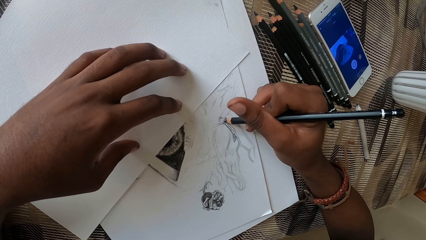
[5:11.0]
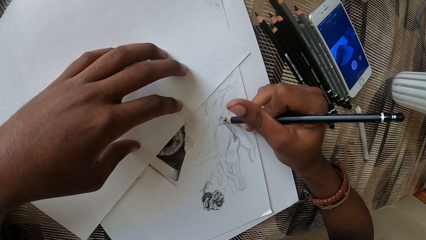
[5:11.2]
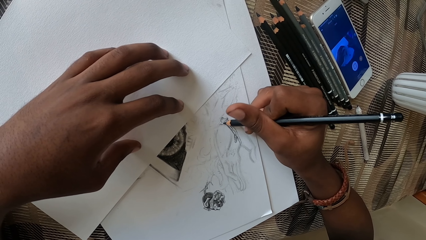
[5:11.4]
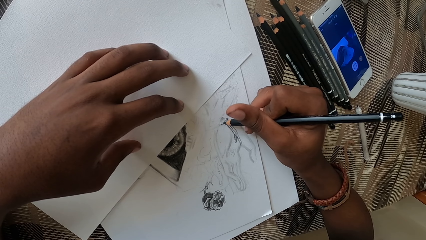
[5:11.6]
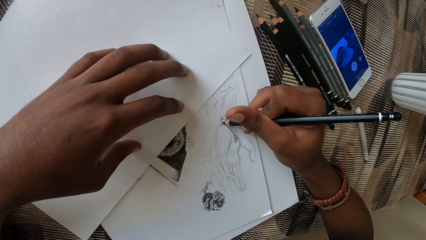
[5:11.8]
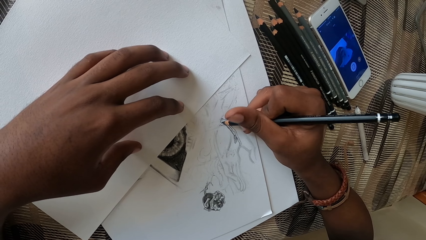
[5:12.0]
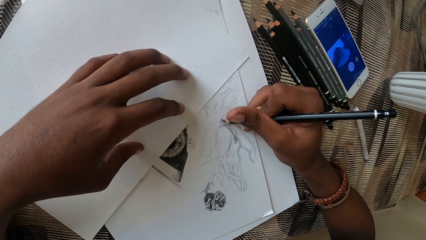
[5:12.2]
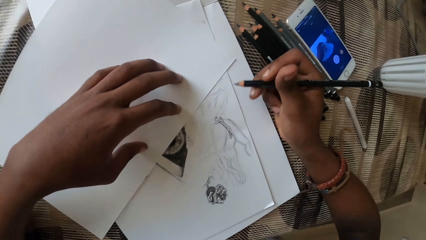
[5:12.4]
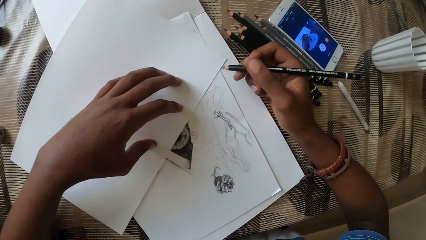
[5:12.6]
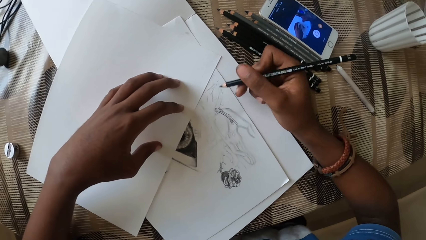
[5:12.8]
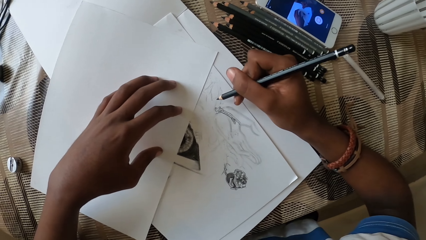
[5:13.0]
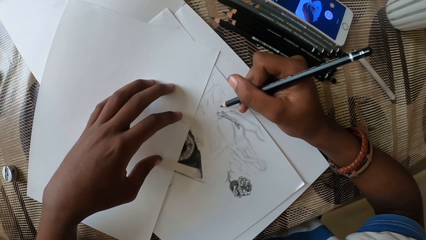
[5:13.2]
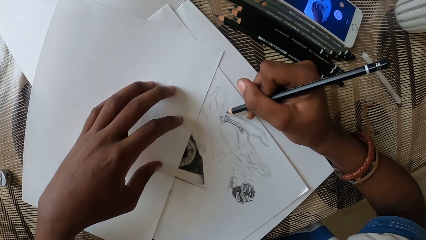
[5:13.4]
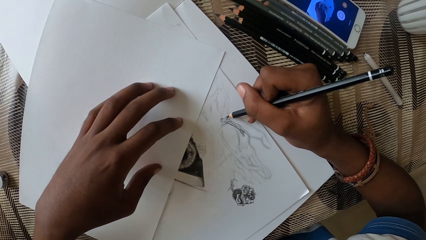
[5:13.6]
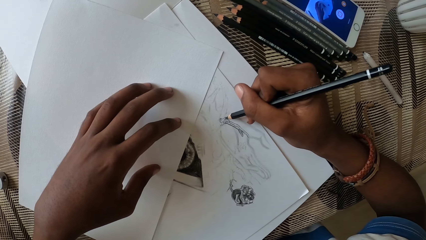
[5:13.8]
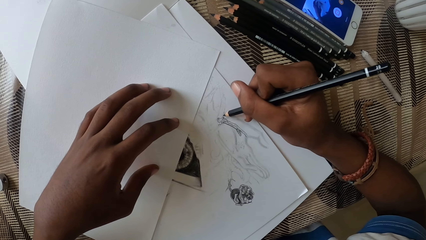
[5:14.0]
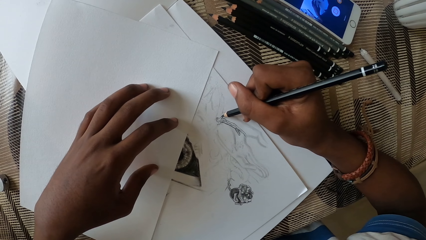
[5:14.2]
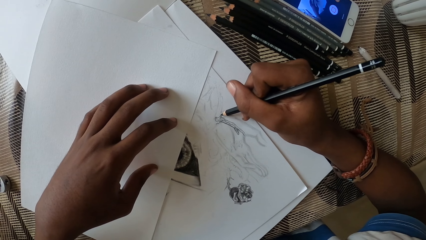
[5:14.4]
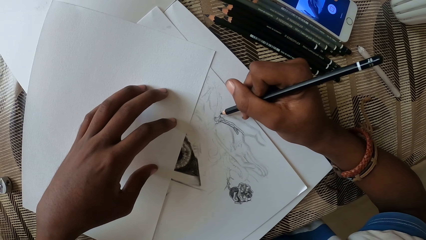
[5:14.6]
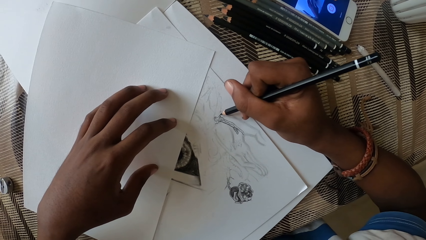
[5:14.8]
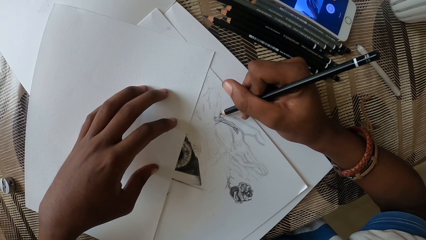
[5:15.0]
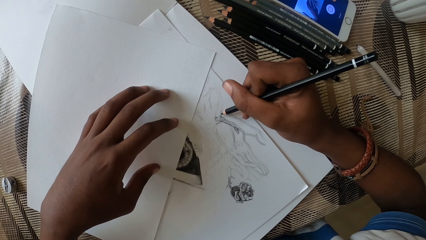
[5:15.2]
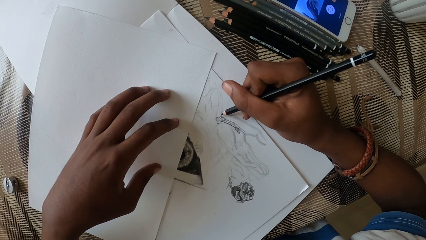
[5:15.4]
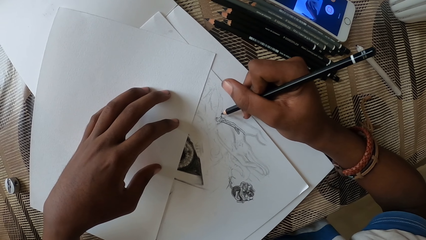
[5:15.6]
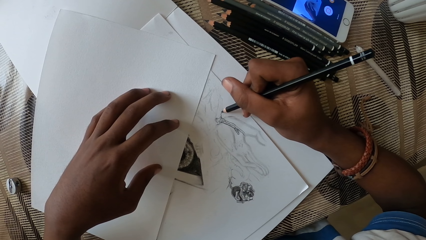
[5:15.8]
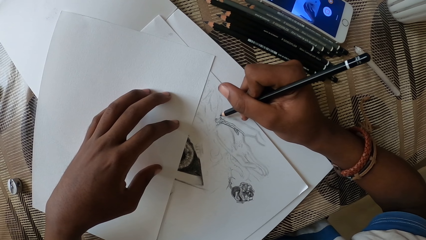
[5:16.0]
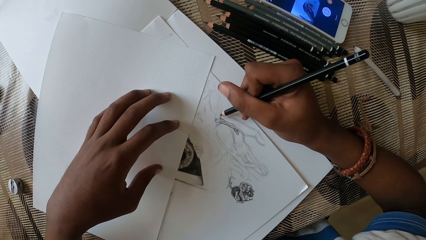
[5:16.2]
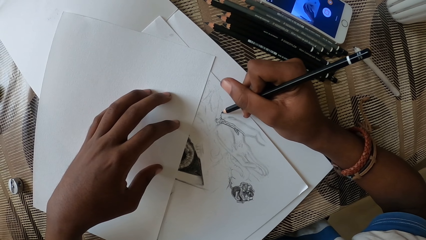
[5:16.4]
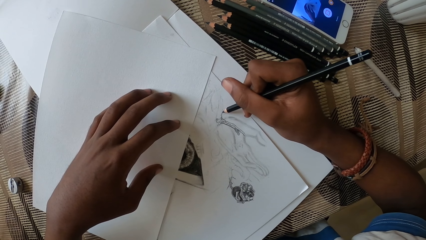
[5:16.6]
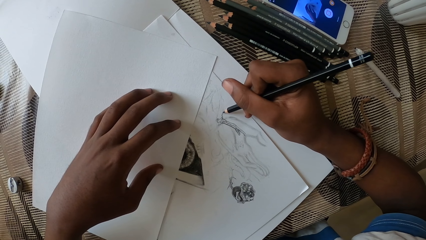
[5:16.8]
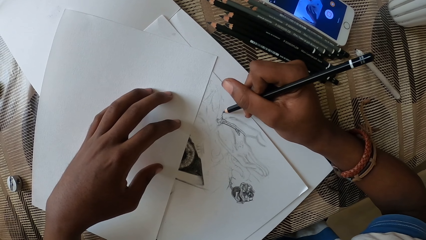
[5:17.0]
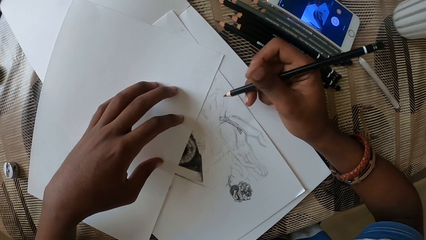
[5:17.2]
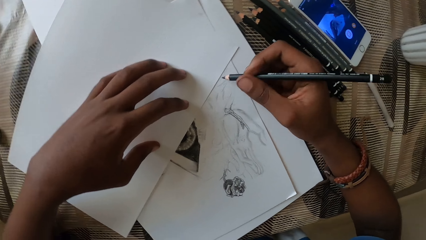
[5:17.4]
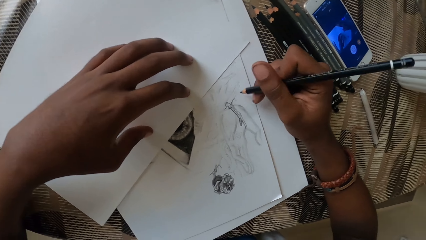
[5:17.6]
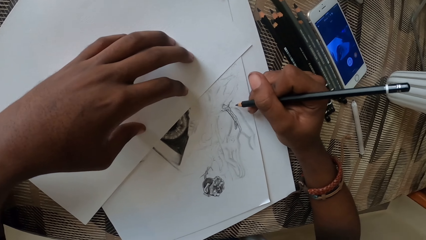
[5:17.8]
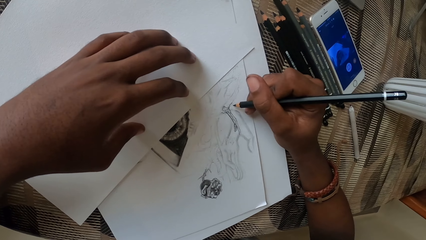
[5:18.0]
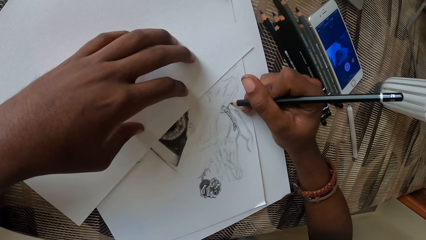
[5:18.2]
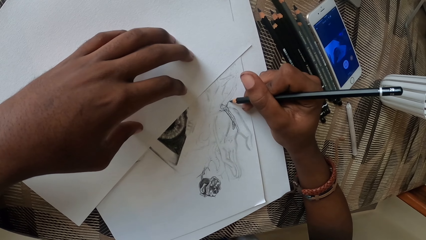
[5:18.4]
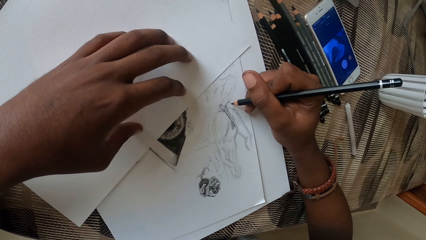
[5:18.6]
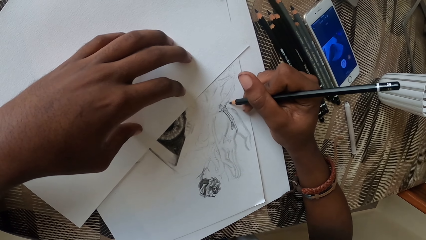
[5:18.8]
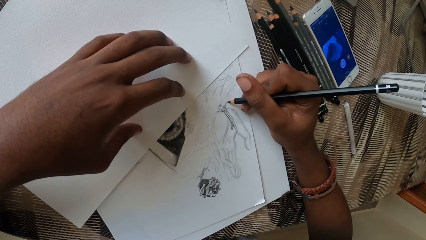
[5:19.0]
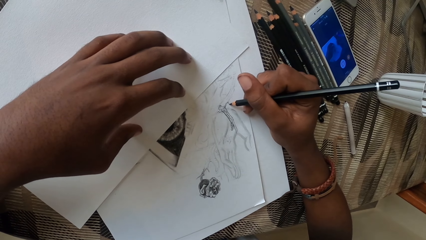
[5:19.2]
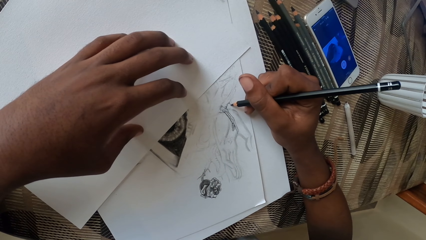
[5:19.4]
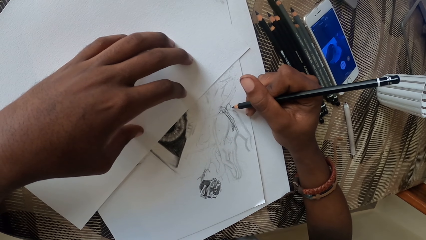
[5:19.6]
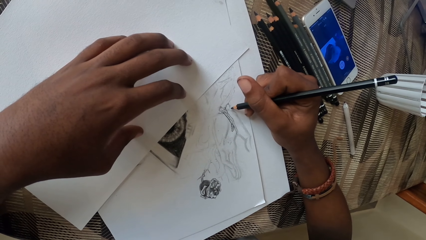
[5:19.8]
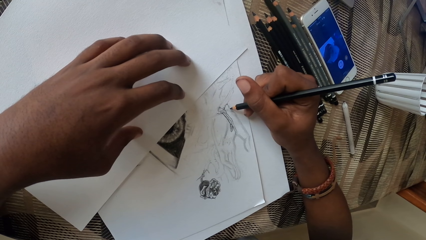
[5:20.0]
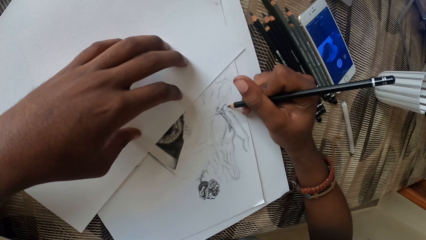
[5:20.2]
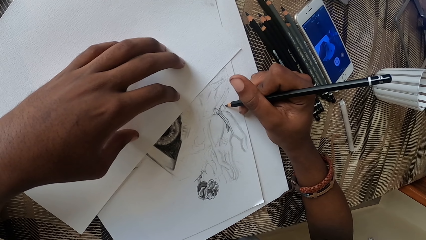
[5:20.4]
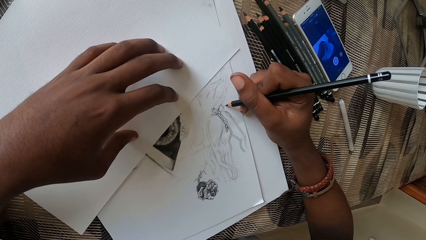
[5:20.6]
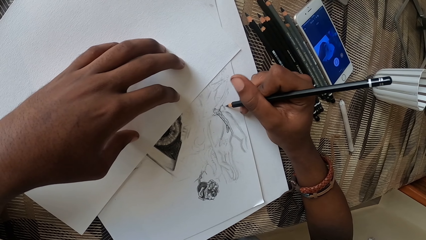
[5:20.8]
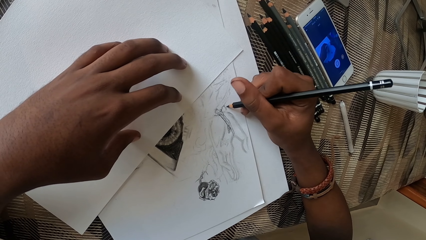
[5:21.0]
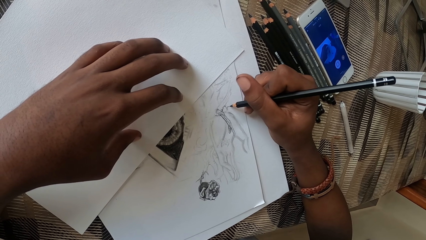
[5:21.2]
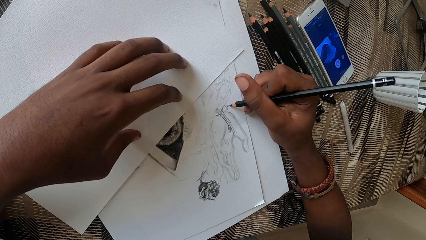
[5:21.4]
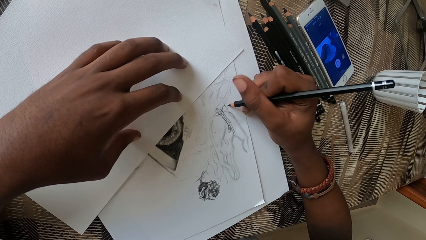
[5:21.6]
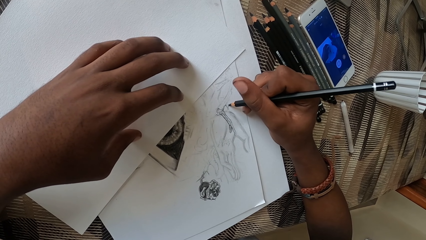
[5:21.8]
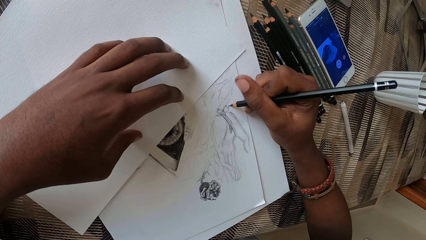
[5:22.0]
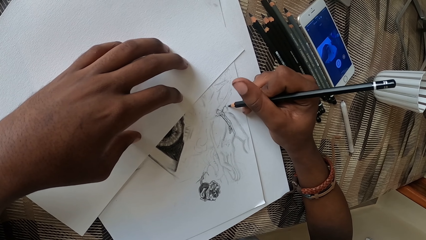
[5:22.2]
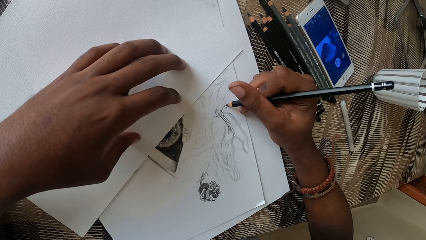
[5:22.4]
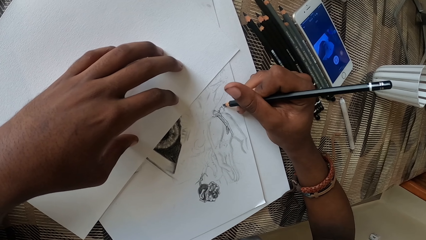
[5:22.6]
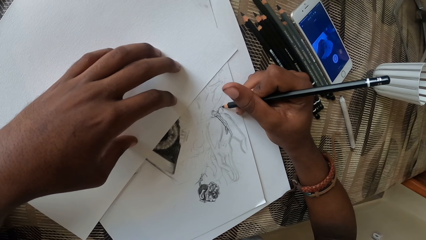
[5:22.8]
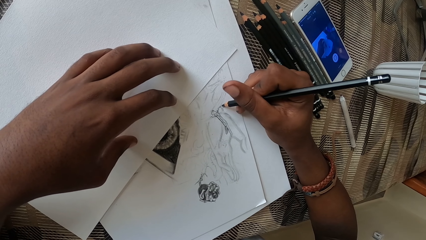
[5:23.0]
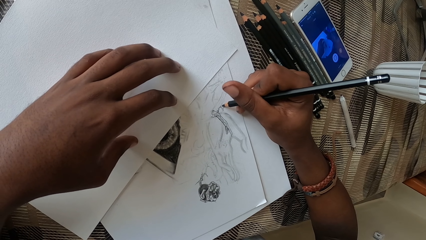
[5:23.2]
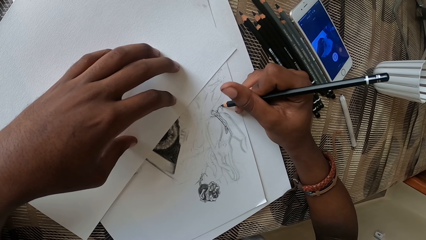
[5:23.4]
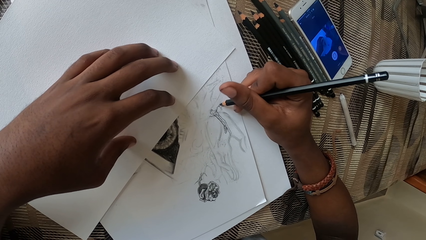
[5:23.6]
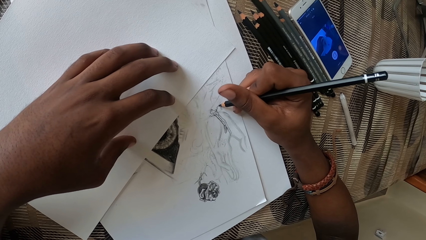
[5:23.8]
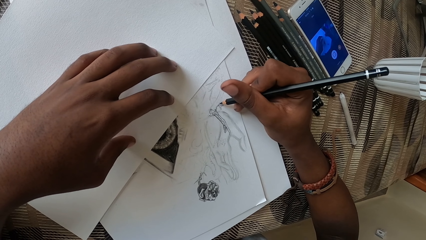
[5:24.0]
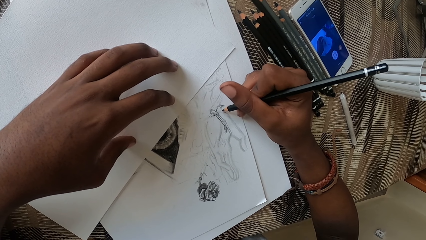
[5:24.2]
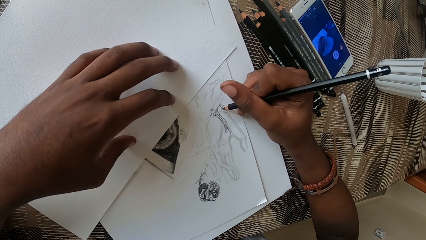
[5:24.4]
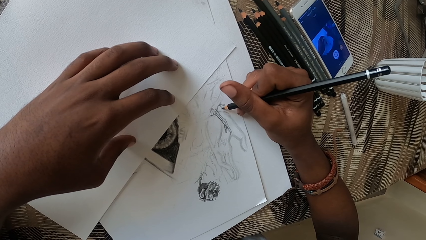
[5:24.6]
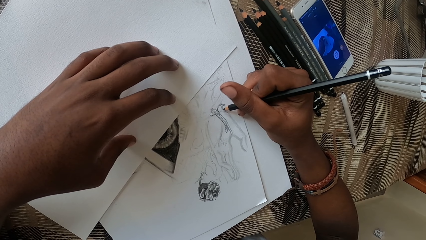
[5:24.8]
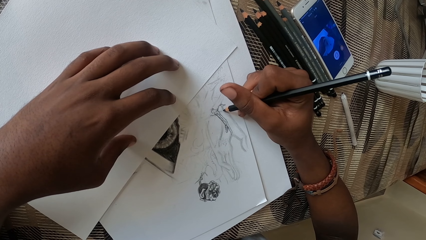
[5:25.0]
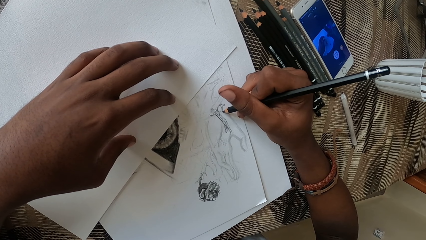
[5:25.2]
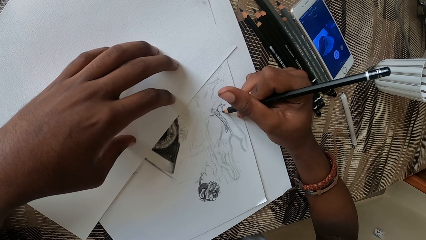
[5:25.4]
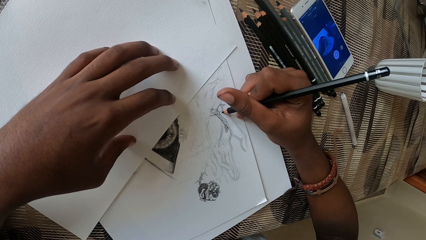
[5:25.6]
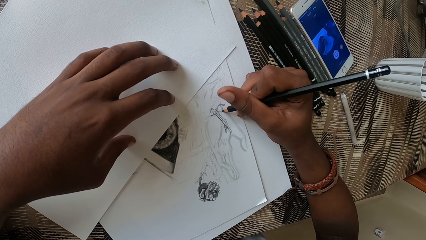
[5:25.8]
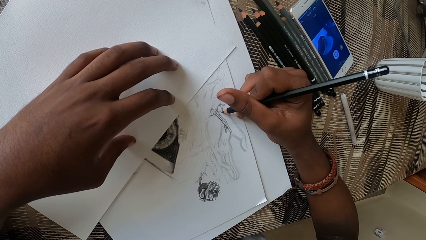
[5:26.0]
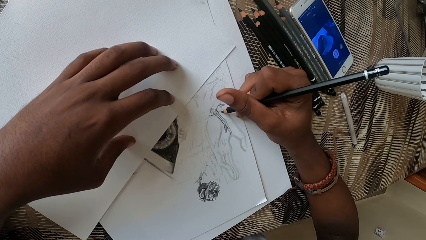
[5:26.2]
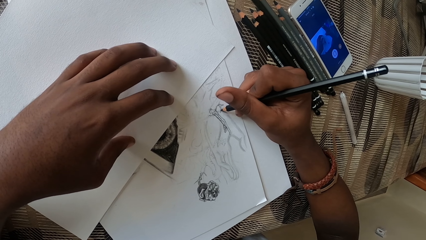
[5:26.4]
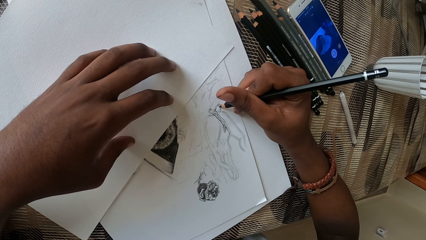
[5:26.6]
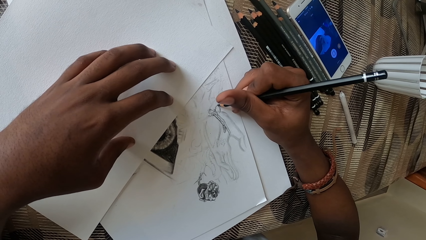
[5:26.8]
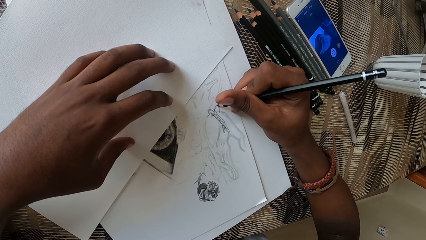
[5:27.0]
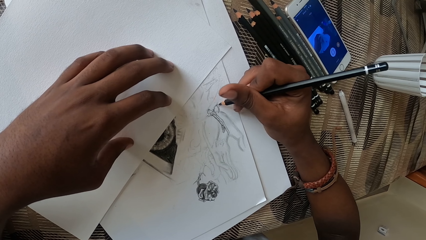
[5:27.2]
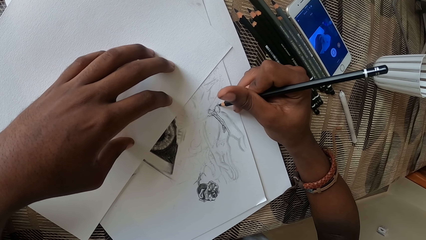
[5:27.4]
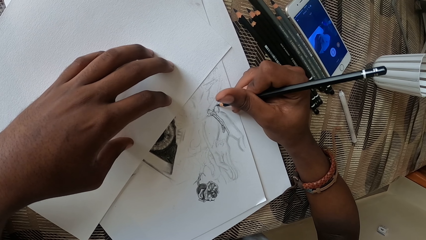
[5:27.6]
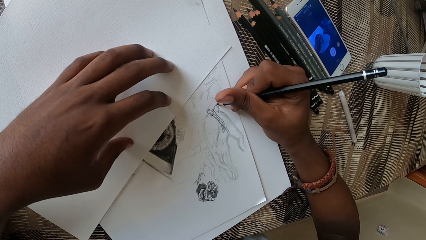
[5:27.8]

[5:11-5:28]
The camera wearer moves the pencil. They draw on a paper with the pencil. They move the color pencil. They draw on the paper with the pencil.
